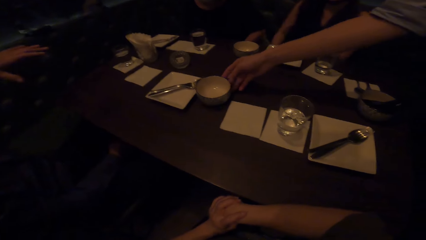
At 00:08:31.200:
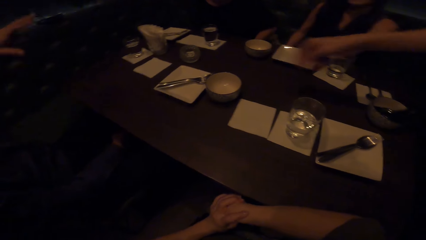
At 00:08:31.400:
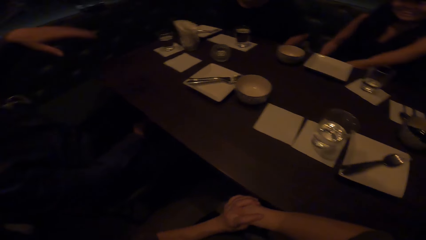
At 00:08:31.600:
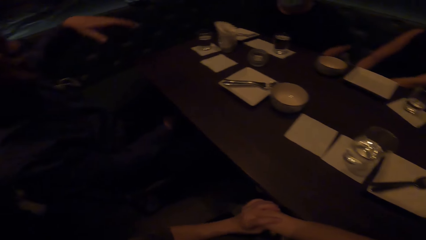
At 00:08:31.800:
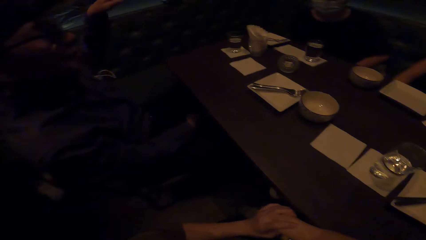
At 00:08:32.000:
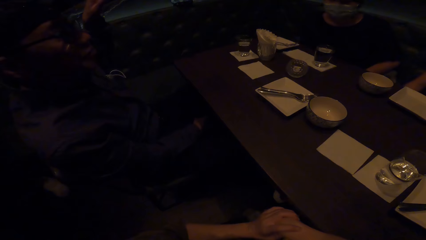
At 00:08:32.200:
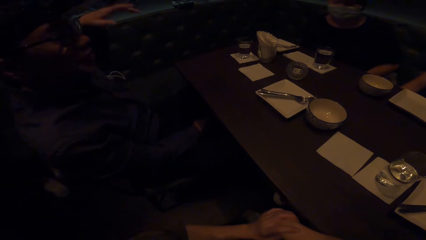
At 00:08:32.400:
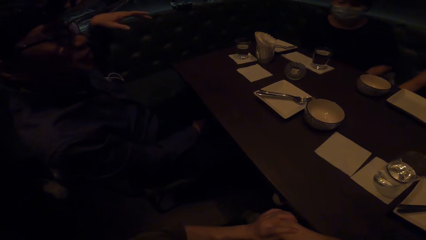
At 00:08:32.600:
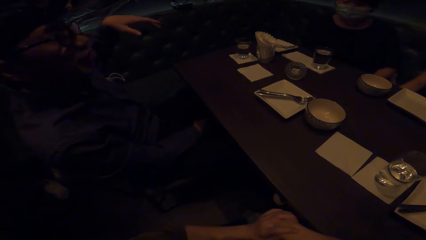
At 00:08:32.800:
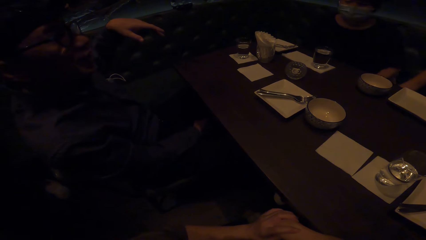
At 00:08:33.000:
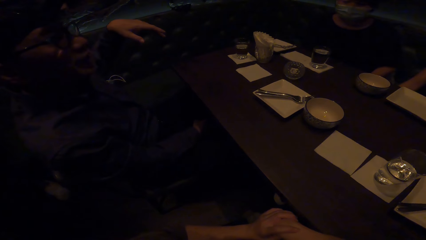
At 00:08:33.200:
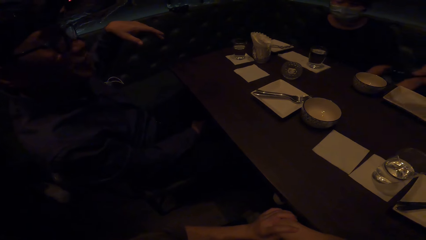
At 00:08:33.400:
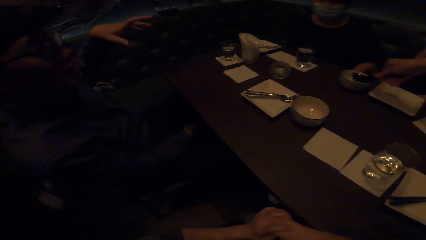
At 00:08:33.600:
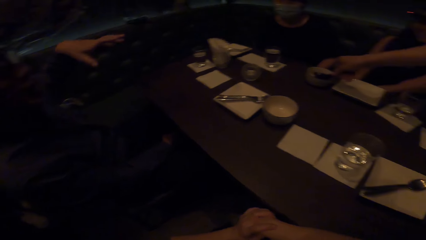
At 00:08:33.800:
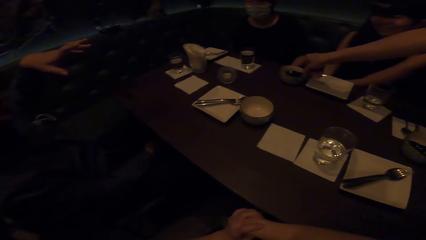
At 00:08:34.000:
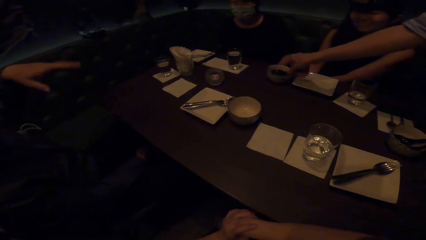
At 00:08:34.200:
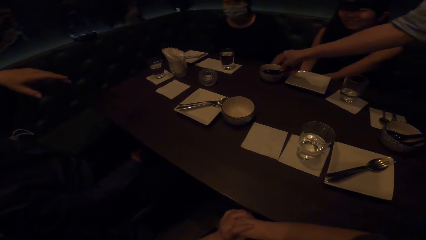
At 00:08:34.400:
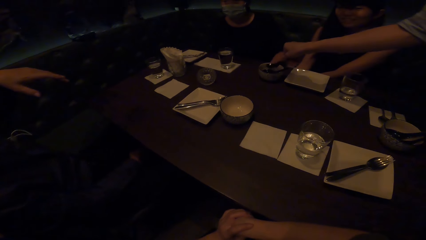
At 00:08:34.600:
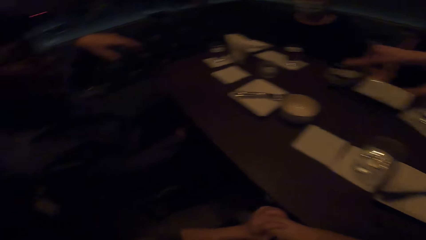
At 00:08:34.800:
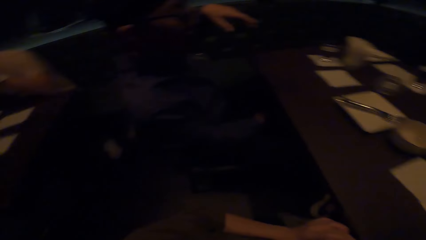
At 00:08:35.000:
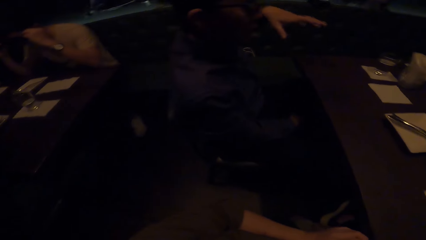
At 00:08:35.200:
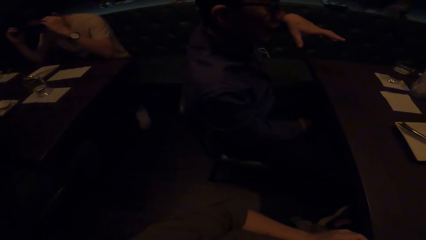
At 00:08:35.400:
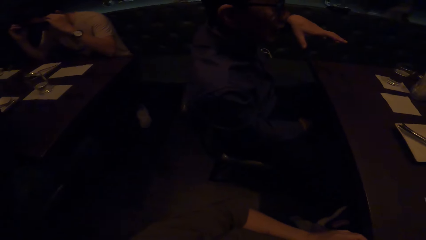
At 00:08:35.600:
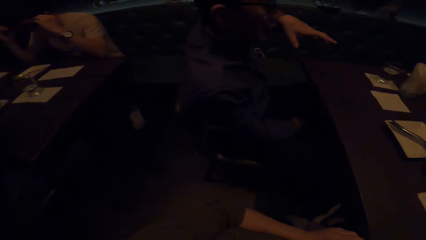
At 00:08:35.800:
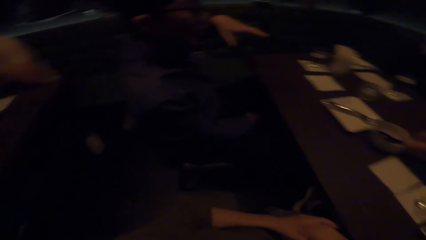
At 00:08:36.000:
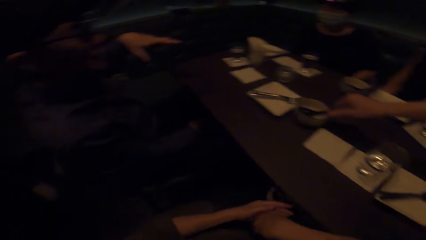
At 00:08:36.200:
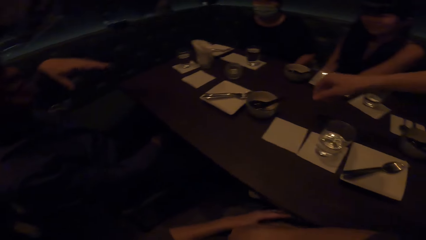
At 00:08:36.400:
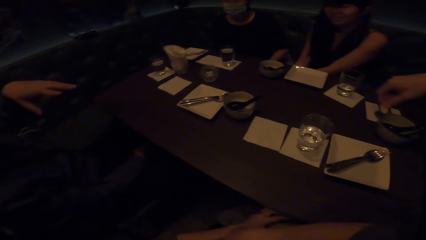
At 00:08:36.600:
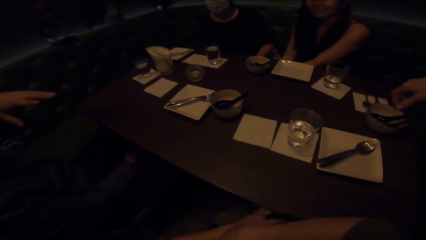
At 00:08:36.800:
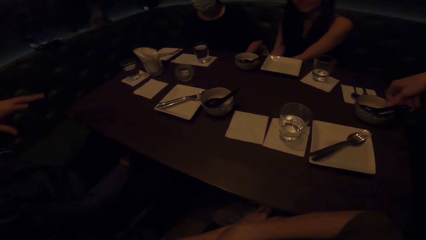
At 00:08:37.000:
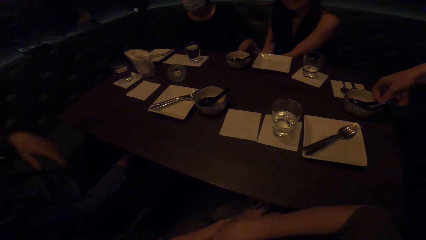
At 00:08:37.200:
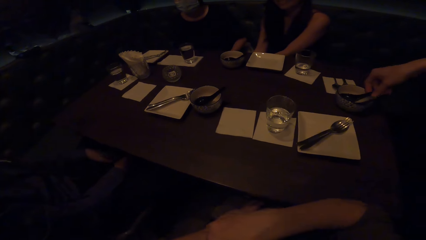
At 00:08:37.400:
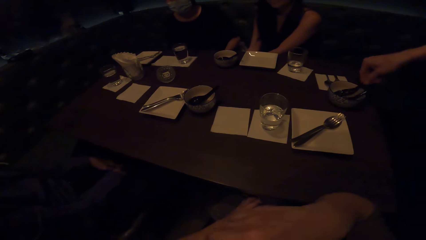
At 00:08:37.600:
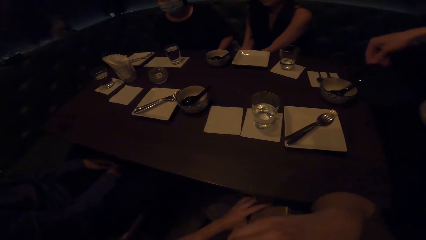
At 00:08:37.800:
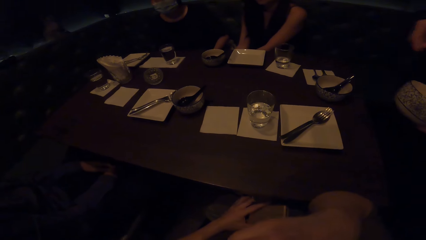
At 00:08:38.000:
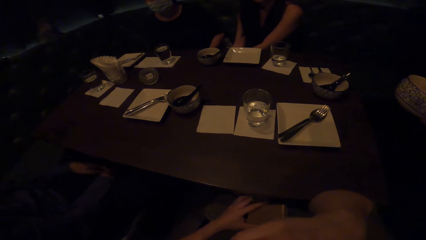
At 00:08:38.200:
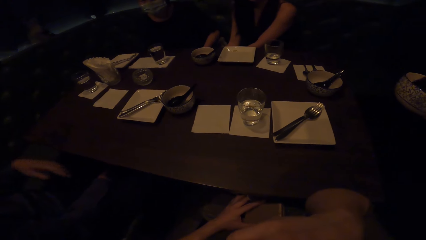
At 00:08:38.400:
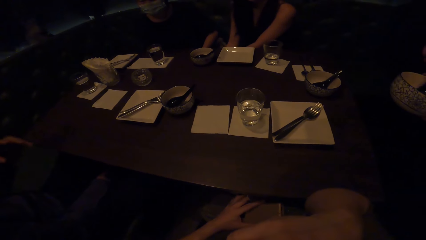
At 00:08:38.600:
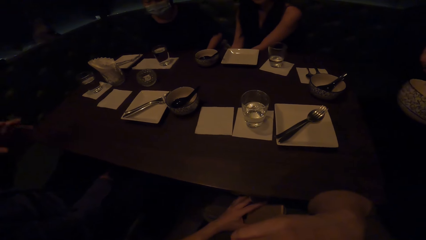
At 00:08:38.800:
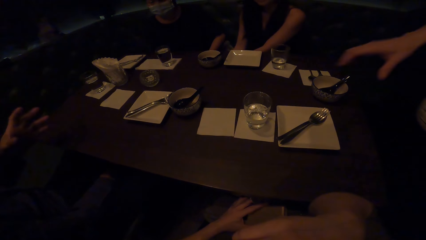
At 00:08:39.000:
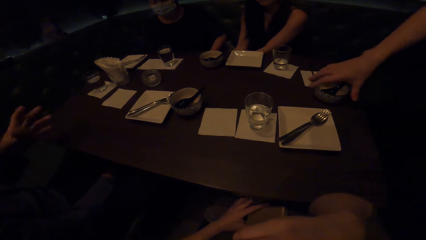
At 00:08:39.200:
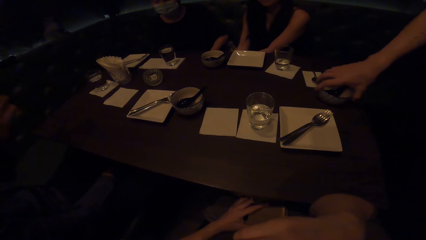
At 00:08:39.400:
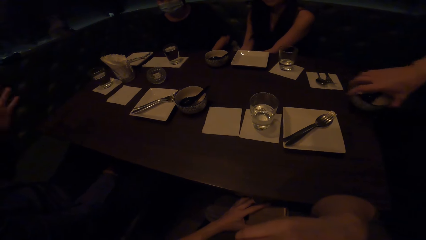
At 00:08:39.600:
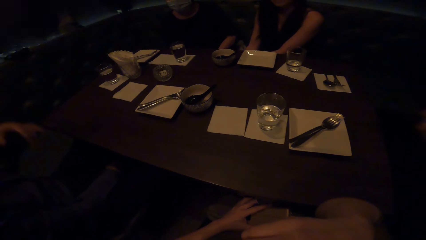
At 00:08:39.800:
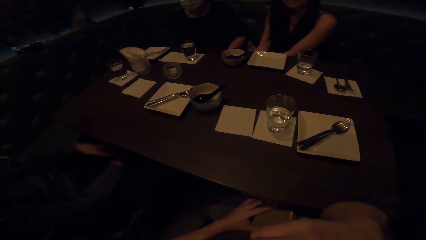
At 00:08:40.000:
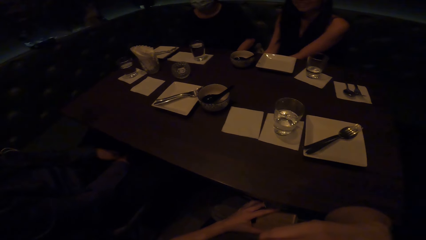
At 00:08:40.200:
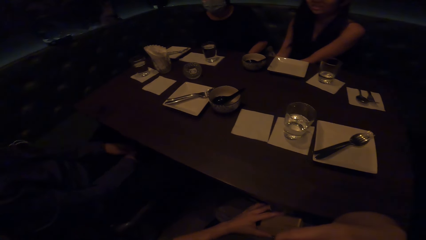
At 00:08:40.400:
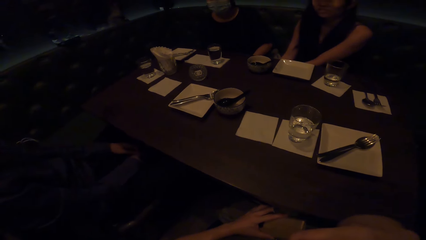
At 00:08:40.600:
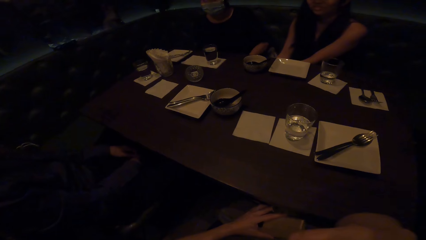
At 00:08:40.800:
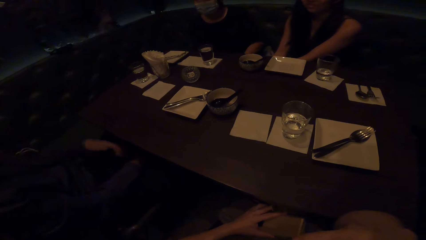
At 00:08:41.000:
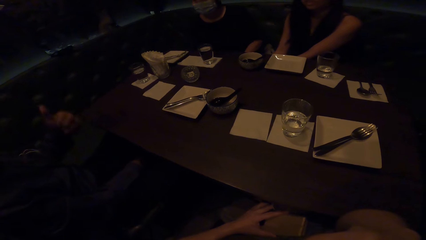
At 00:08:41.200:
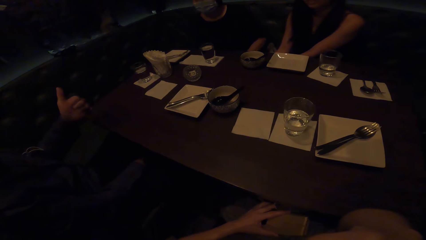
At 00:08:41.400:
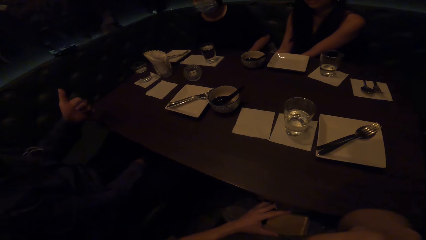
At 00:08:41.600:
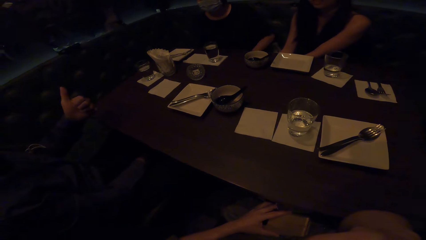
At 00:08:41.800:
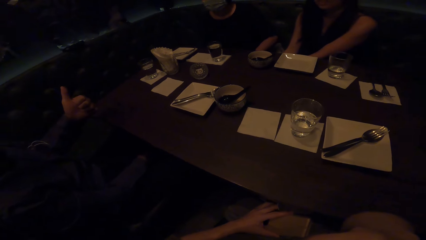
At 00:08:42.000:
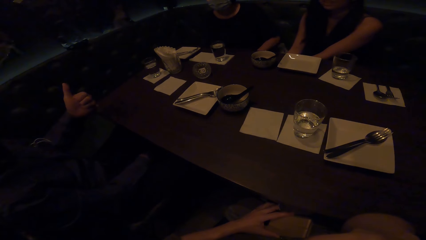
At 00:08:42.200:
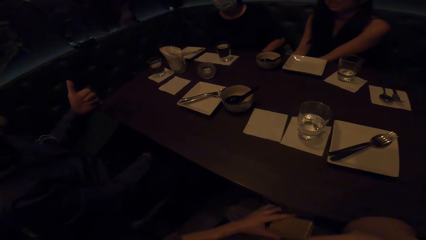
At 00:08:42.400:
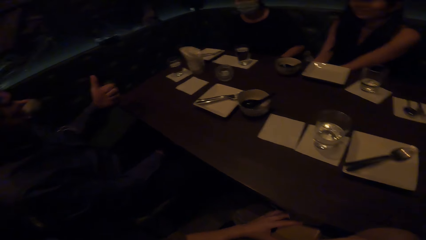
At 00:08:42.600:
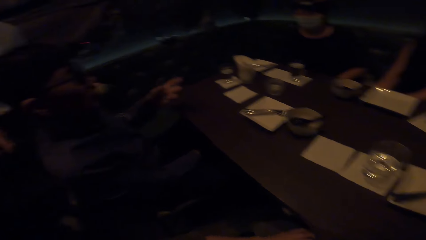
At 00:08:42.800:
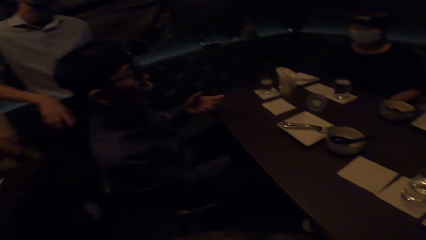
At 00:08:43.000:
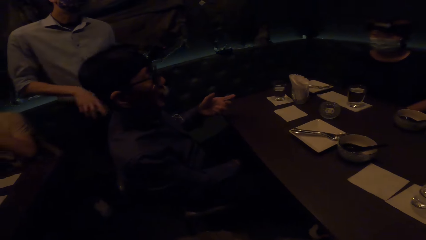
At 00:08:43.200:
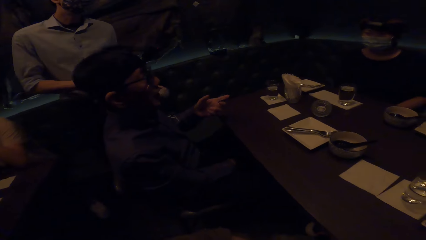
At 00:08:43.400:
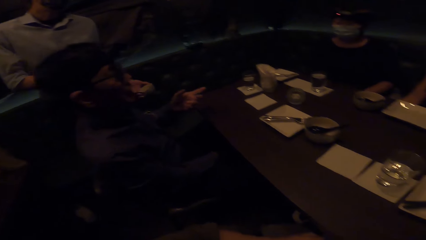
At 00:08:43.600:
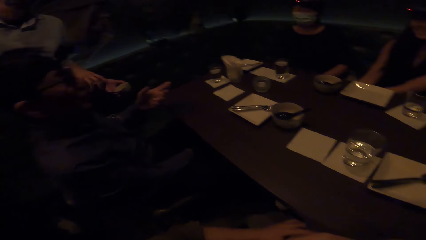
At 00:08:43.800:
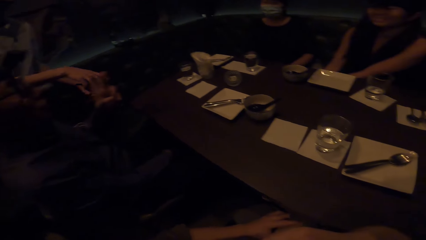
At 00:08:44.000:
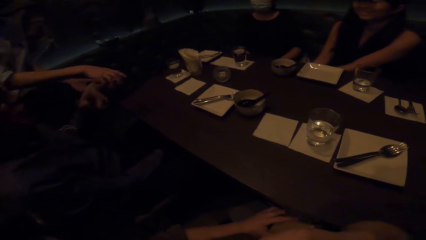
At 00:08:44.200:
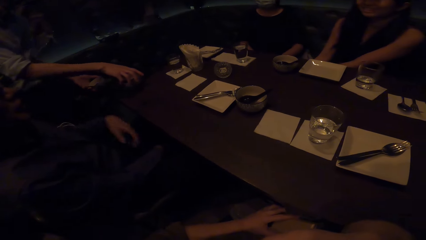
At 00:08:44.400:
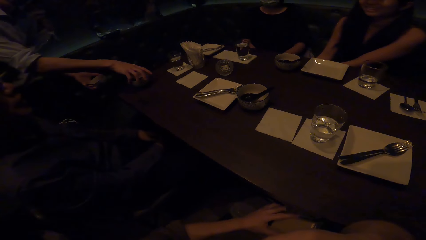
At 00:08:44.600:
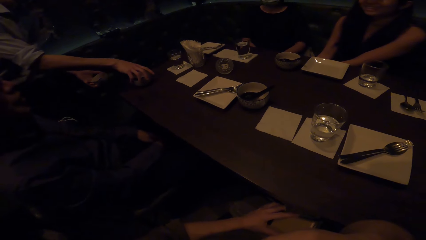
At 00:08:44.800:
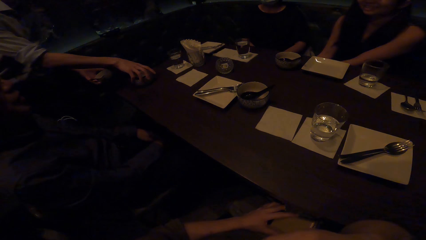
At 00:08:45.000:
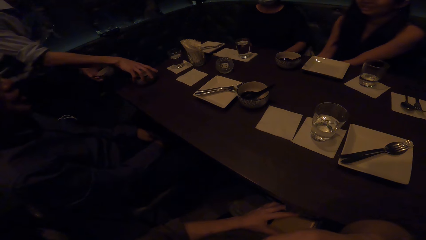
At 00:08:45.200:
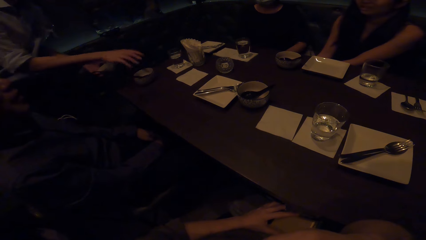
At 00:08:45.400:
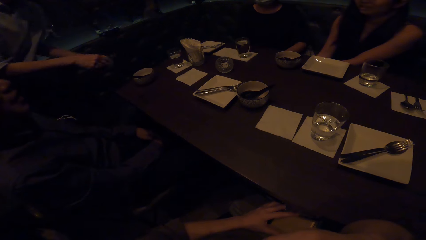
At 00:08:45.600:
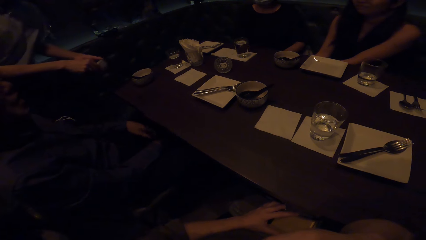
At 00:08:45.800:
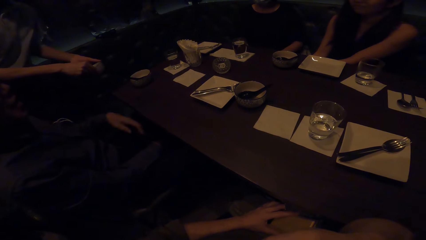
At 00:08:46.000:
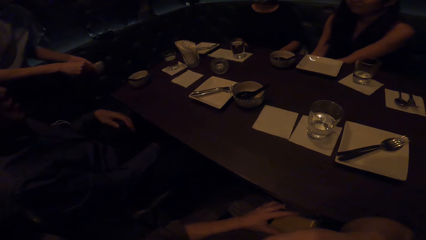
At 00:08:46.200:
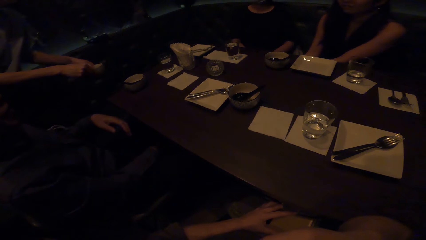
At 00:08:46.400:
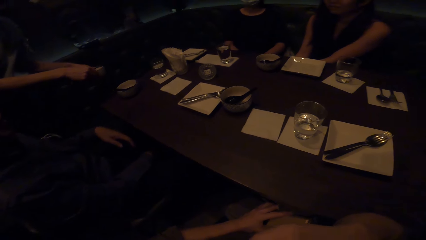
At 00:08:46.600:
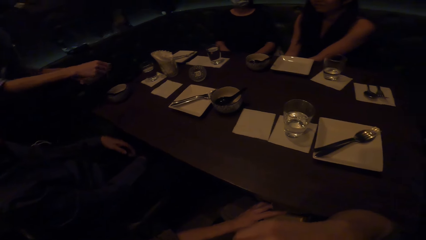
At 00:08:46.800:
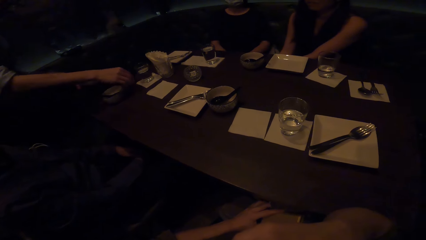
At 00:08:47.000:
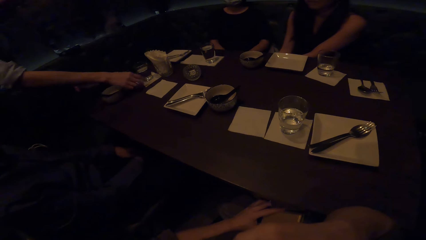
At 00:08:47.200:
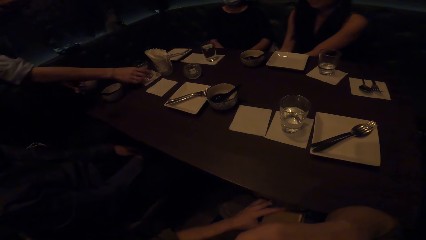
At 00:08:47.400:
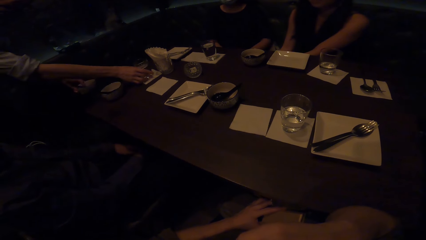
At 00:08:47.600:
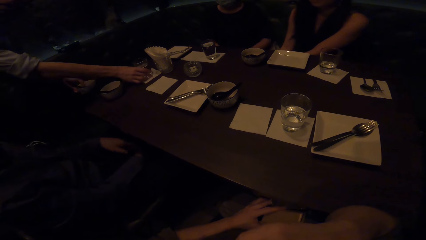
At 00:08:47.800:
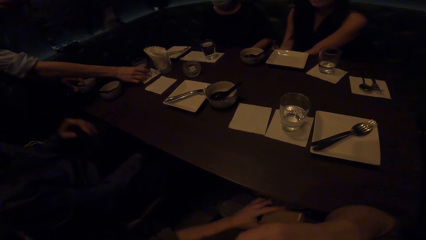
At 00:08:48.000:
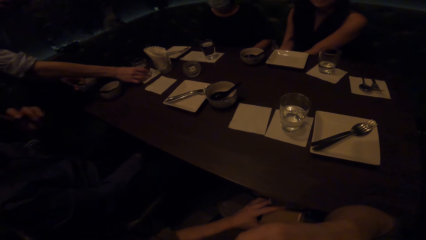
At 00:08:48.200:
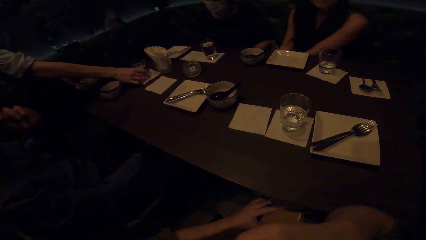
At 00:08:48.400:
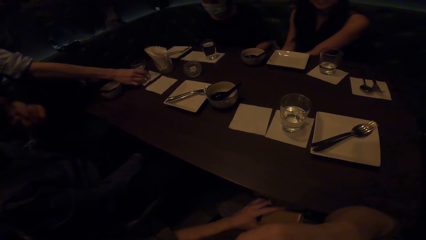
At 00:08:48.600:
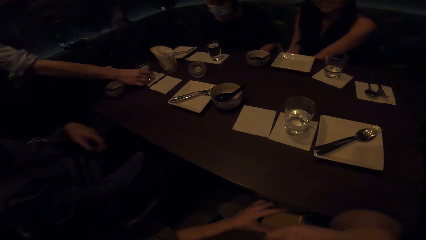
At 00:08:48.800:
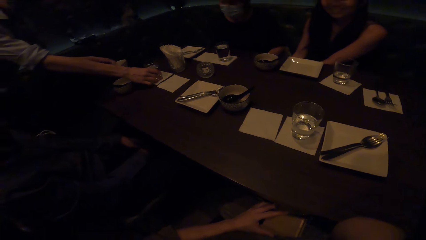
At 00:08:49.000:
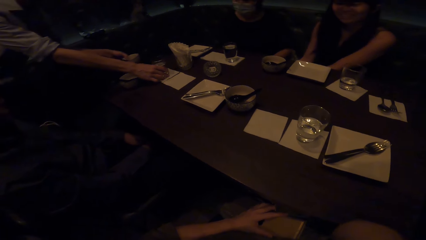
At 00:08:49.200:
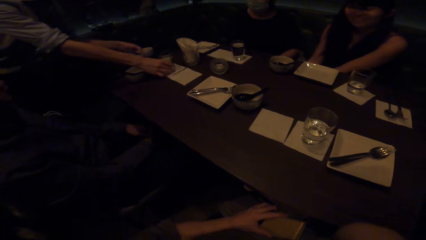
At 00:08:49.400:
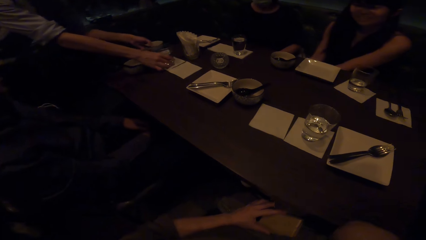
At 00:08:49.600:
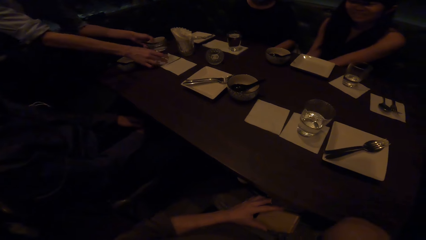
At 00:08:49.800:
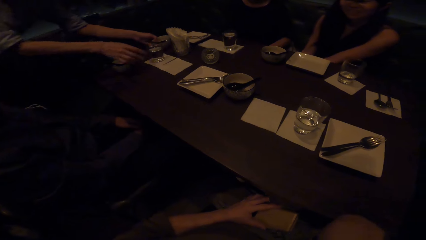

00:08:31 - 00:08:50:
A man organizes the table and pushes the bowl on the table. Another man interacts with a woman. The other man interacts with friends in gestures. The first man places the spoon inside the bowl. The first man serves the customers. He places the spoon inside the bowl again. He picks up the spoon inside the bowl, picks up the bowl on the table, and walks away from the table. The other man interacts with the woman. The first man places the bowl on the table and pushes the glass on the table.
